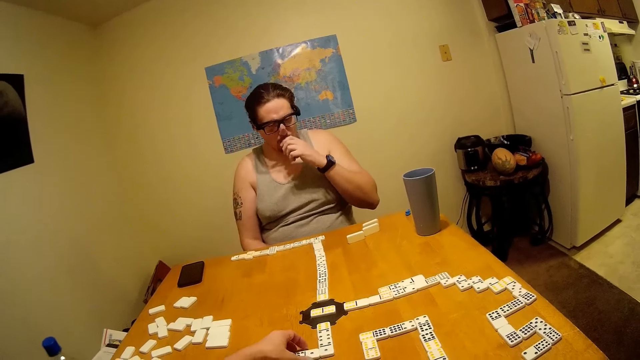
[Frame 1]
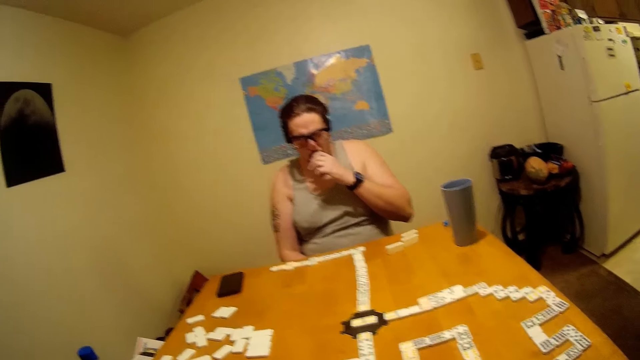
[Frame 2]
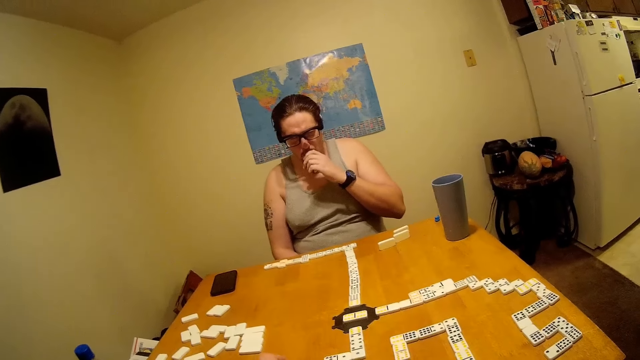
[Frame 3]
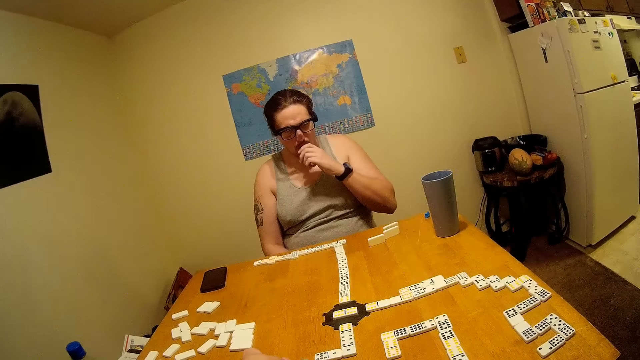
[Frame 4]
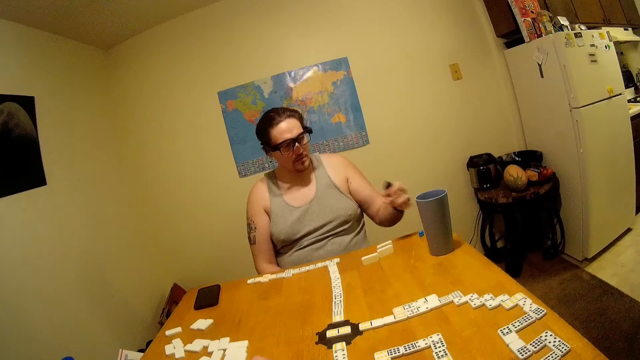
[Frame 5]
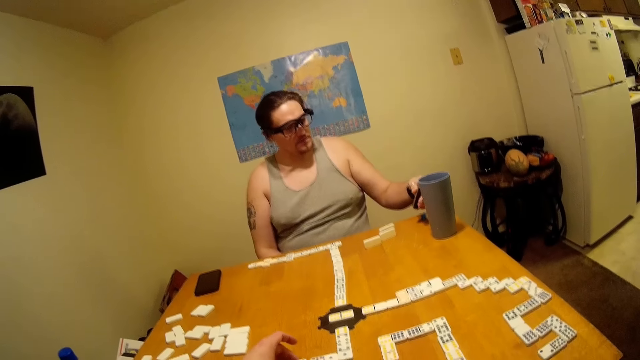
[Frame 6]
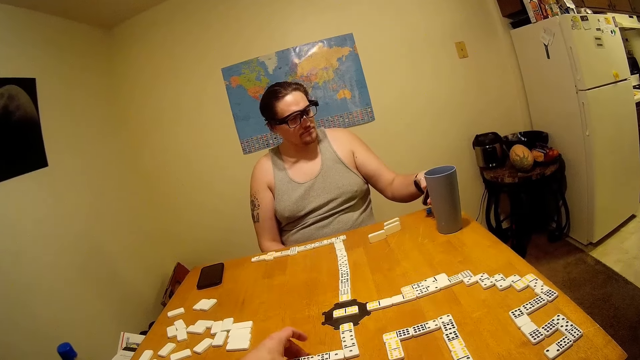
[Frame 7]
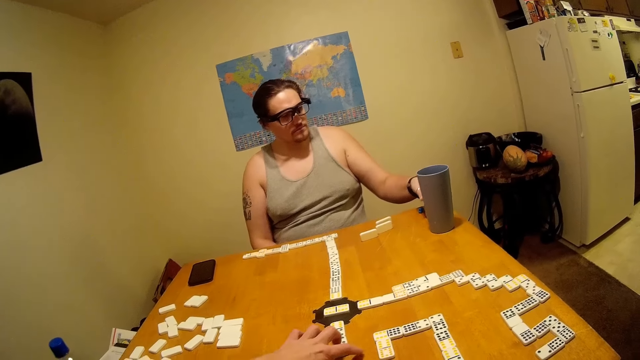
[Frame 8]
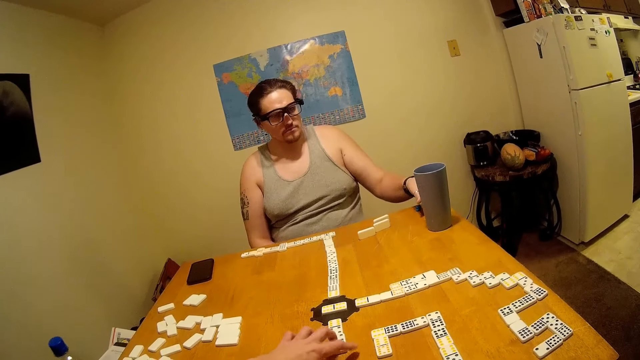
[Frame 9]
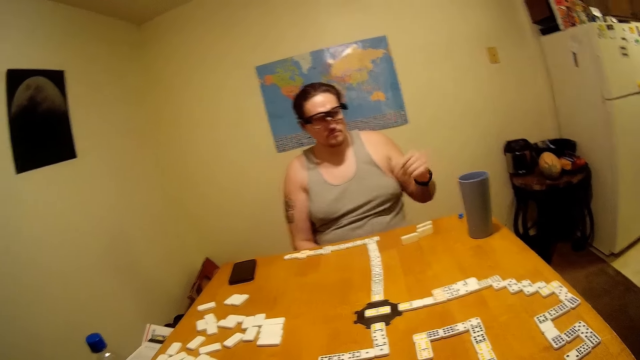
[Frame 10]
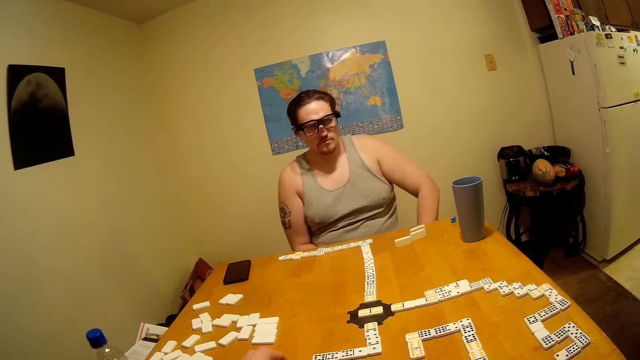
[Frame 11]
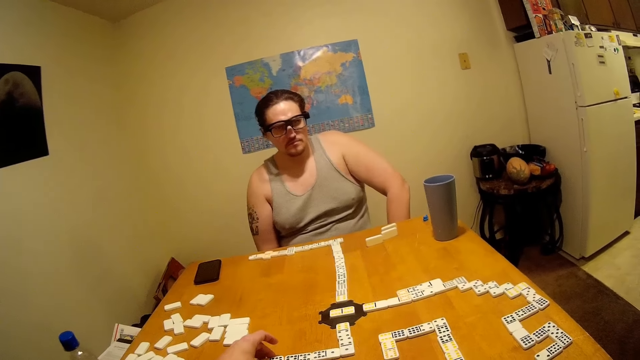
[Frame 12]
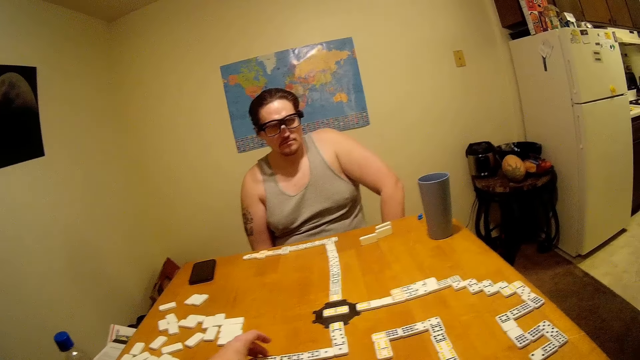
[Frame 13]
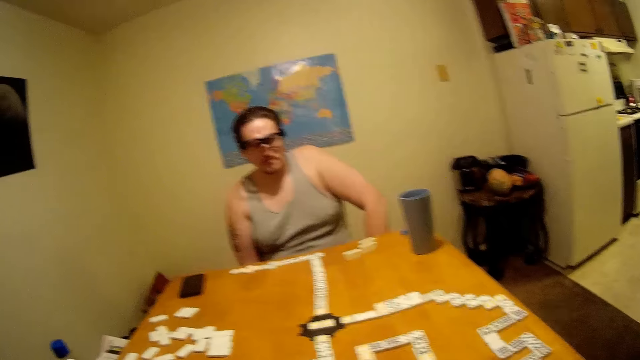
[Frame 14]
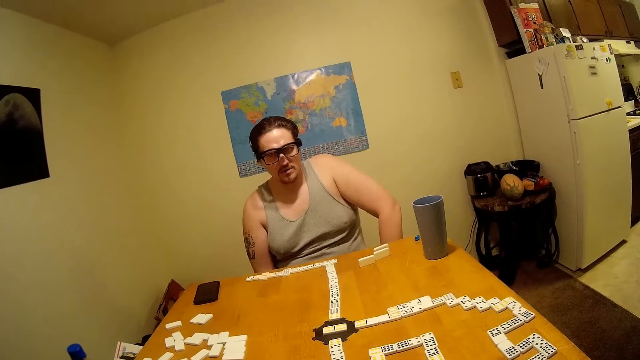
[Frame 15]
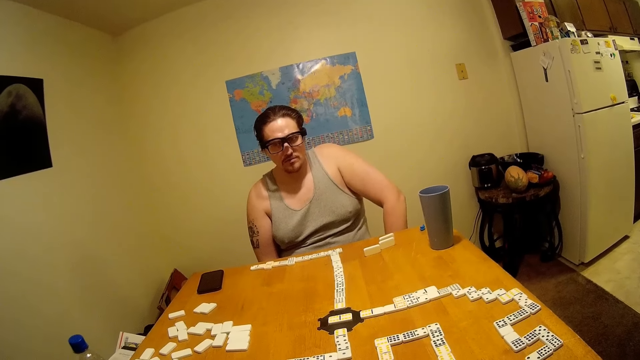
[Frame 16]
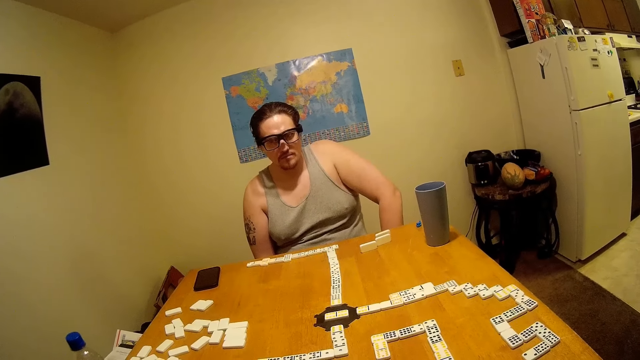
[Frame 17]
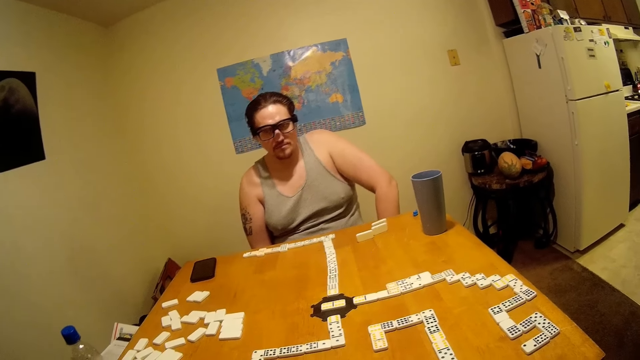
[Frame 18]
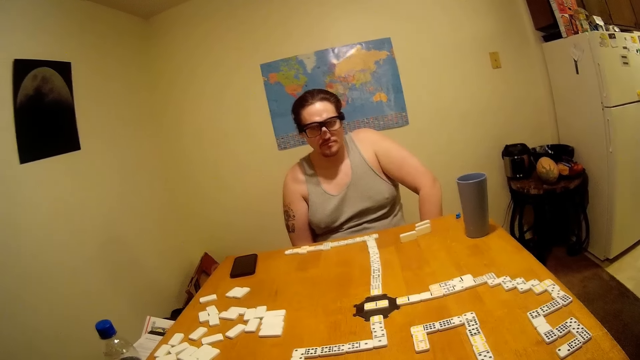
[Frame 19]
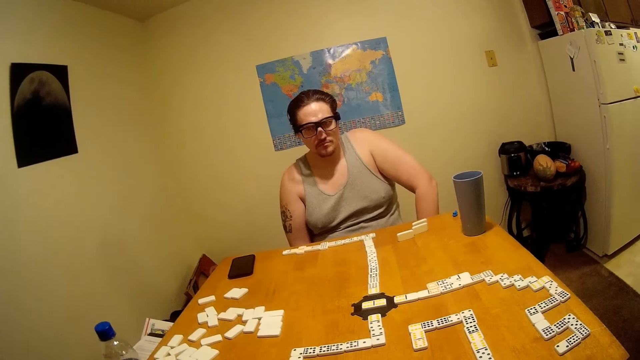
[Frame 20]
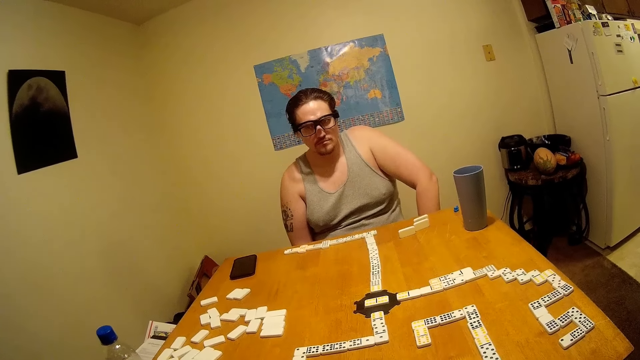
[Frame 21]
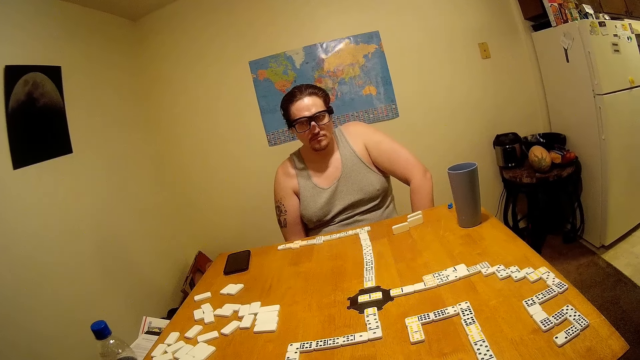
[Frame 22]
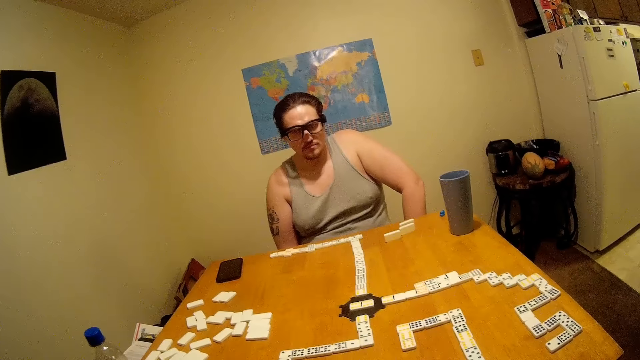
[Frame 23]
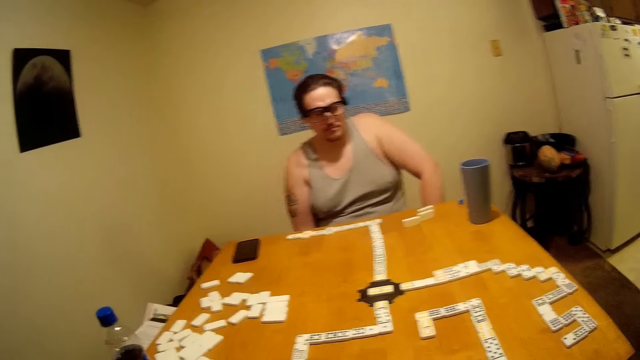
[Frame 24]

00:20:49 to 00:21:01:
The camera wearer talks.

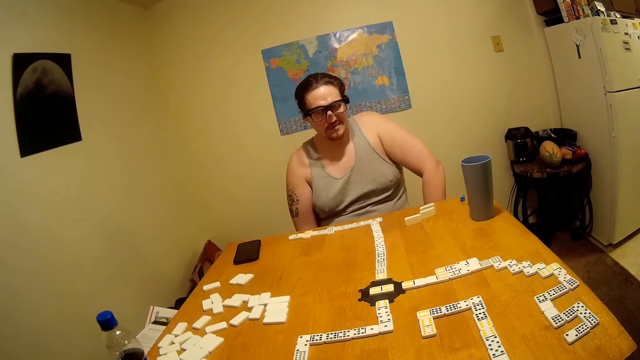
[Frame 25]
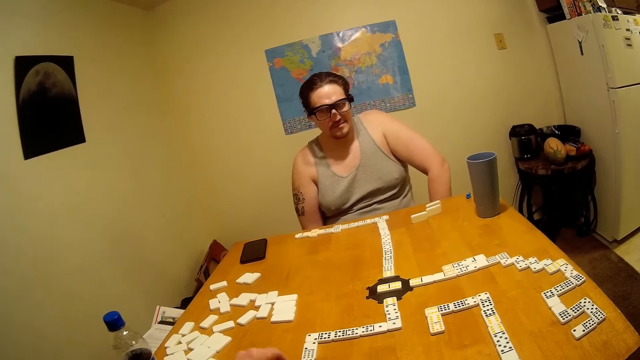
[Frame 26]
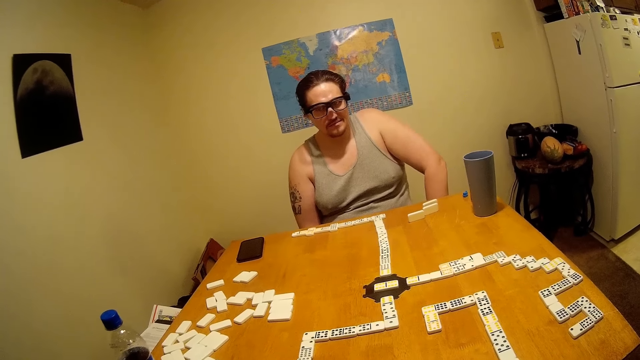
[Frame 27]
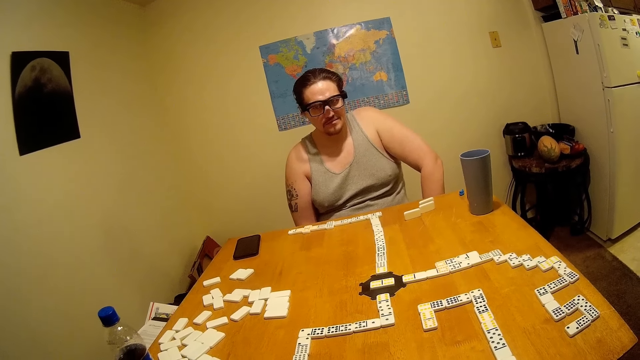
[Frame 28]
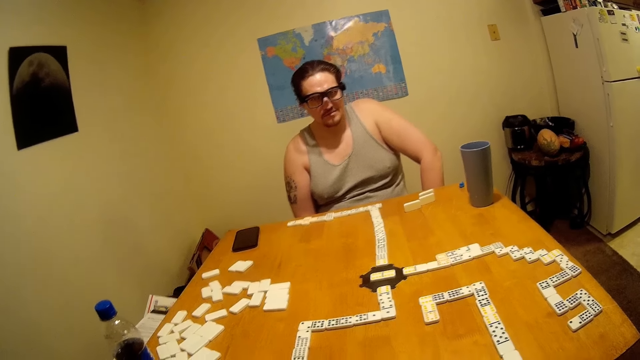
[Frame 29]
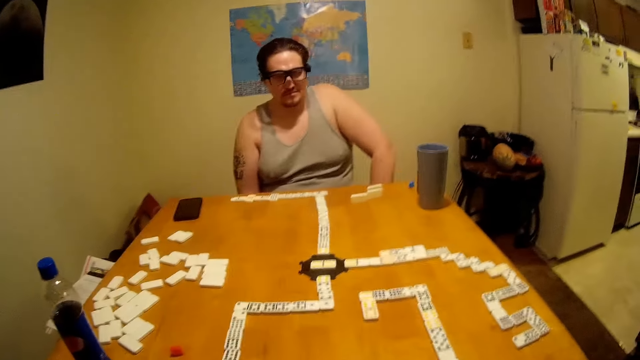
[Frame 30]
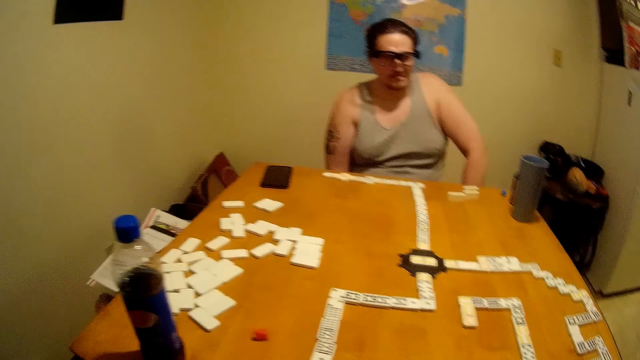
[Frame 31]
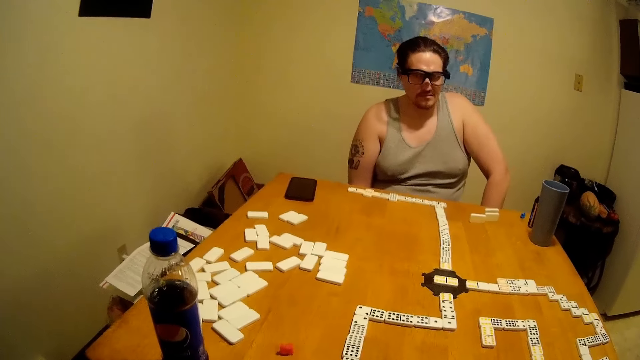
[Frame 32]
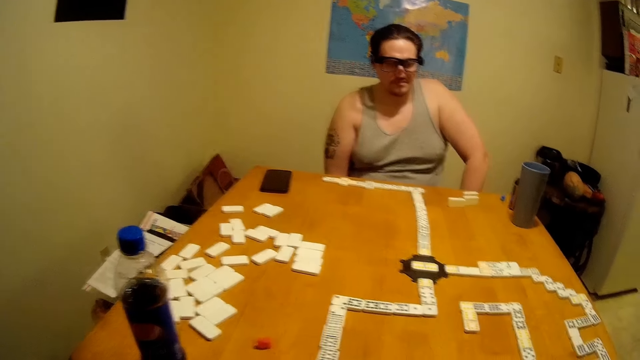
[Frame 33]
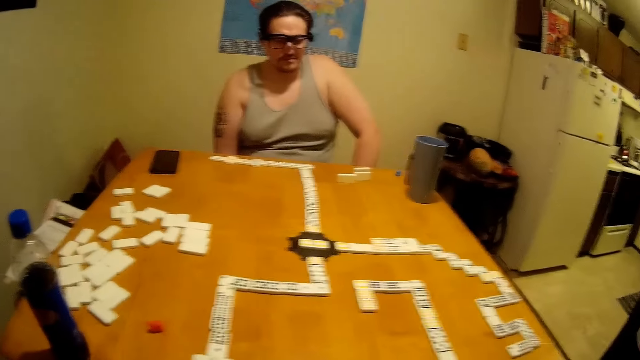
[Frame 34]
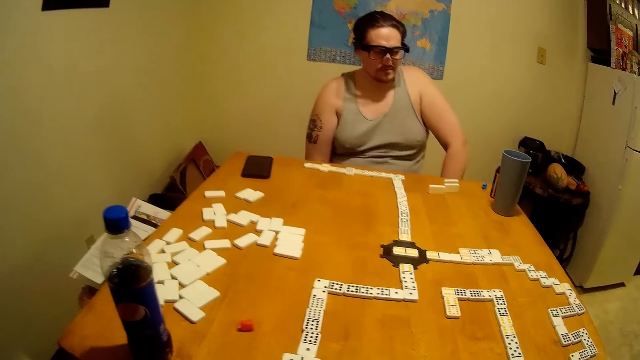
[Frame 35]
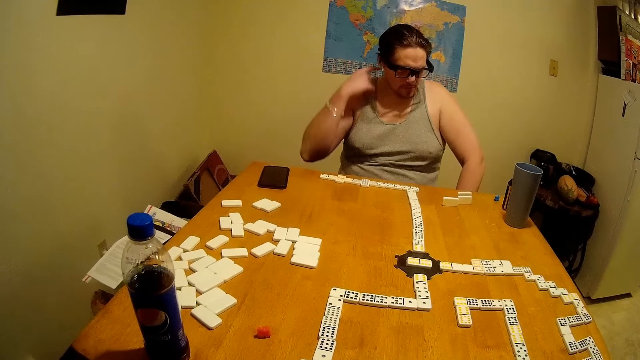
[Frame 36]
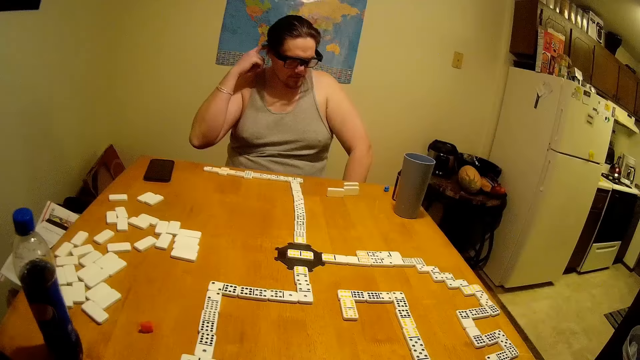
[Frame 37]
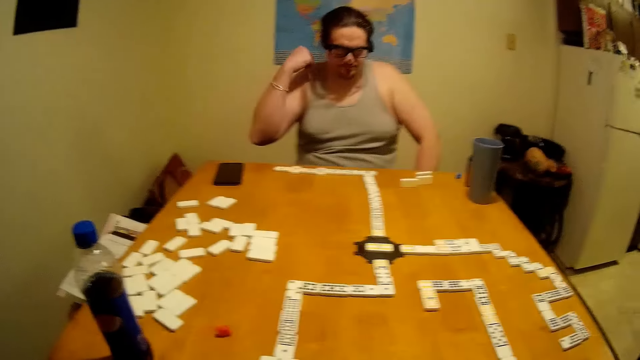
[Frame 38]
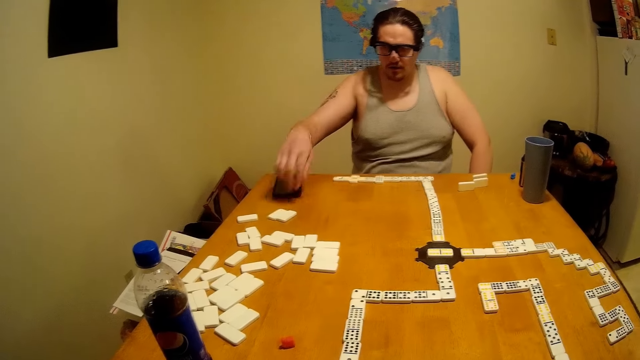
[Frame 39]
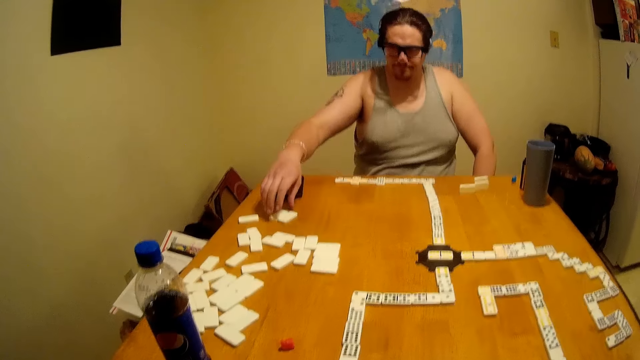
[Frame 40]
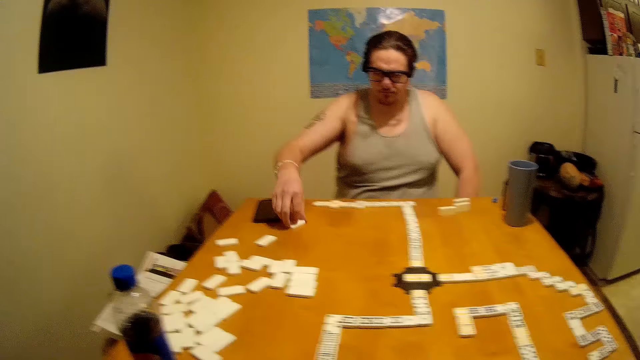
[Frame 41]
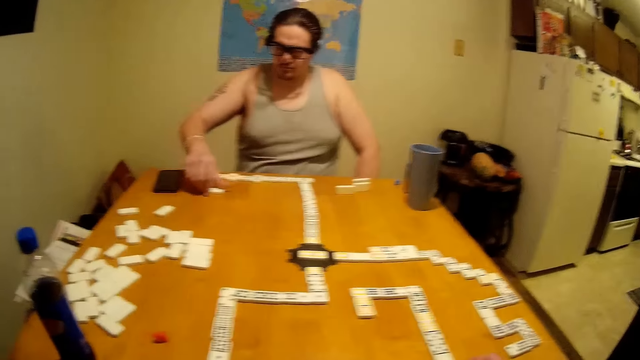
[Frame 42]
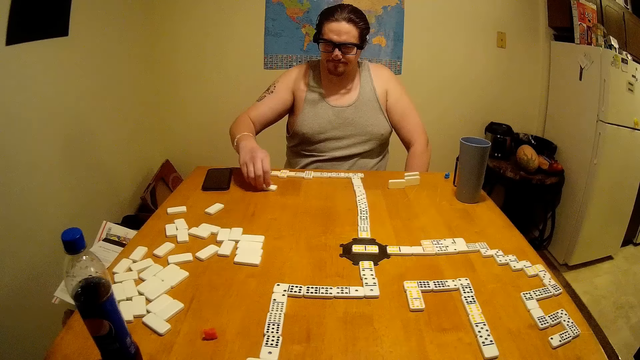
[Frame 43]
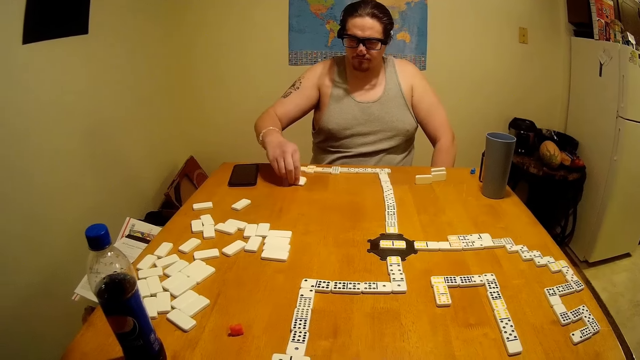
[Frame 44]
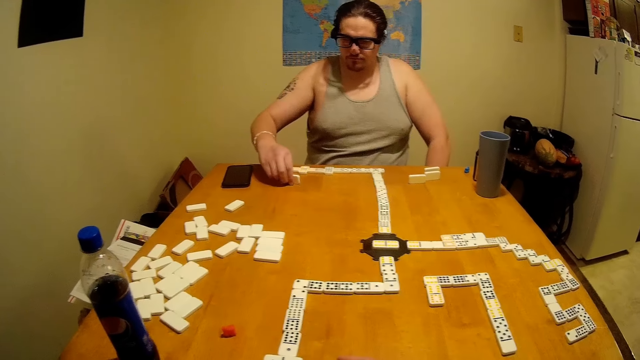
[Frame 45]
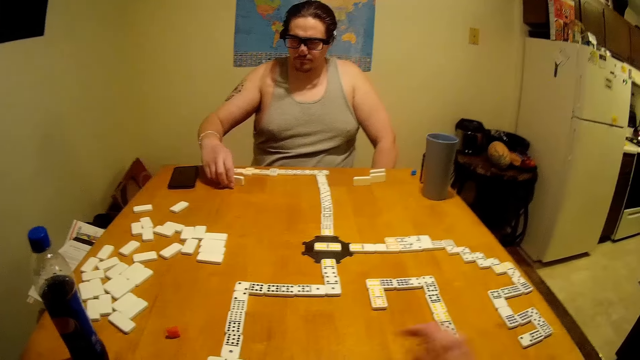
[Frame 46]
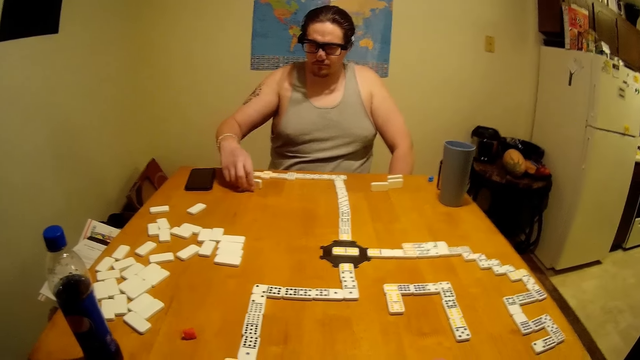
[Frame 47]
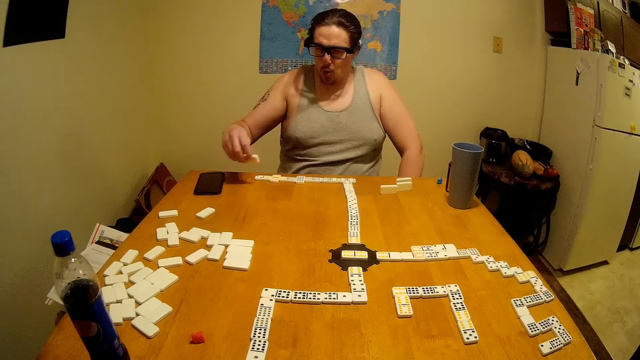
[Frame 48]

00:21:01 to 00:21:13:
A person scratches his head. The person plays the dominoes while talking and picks the dominoes.
